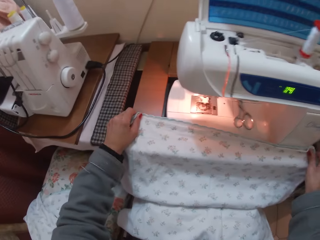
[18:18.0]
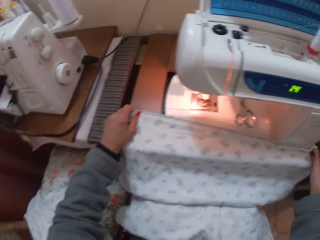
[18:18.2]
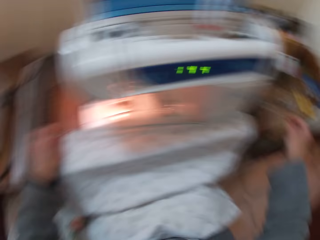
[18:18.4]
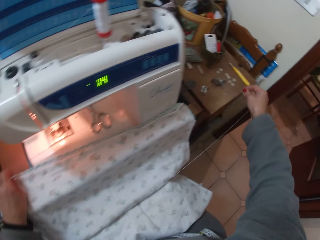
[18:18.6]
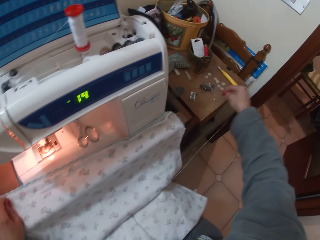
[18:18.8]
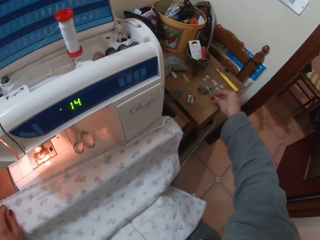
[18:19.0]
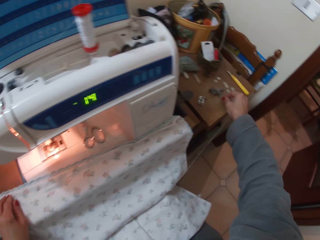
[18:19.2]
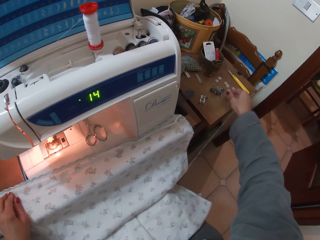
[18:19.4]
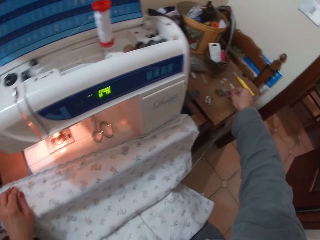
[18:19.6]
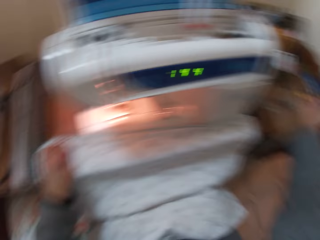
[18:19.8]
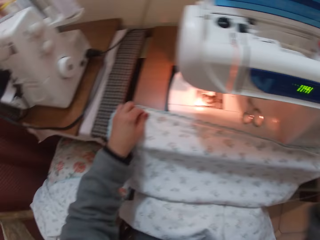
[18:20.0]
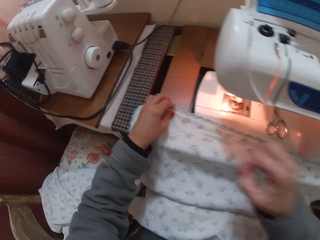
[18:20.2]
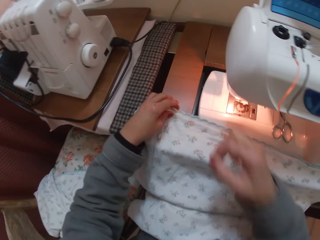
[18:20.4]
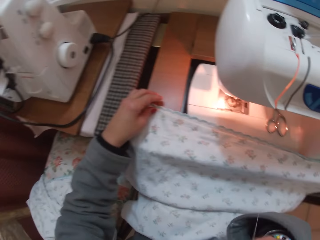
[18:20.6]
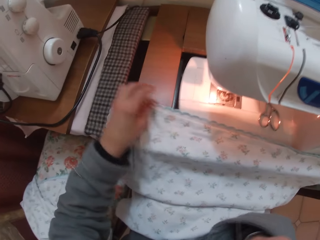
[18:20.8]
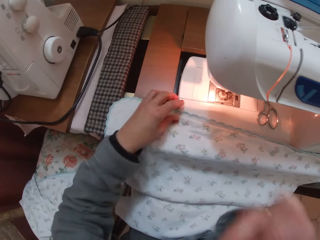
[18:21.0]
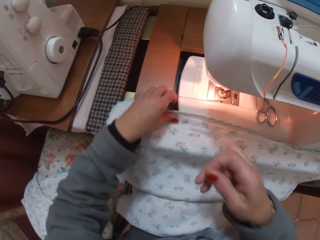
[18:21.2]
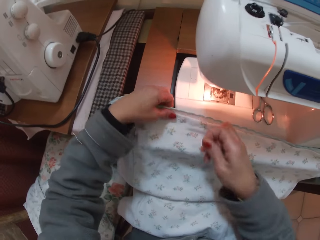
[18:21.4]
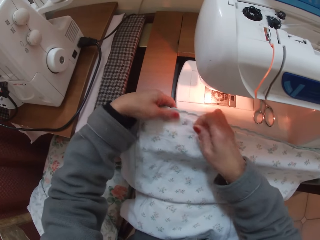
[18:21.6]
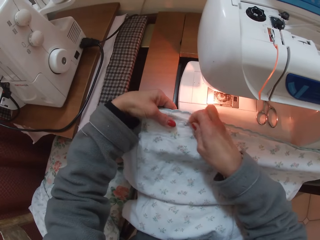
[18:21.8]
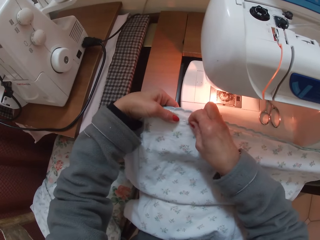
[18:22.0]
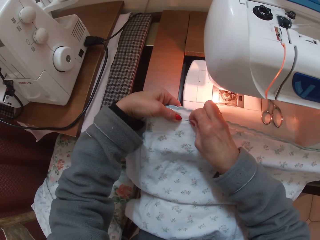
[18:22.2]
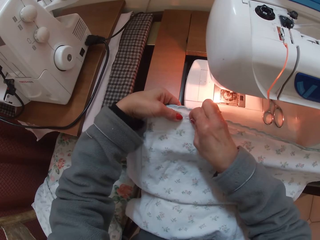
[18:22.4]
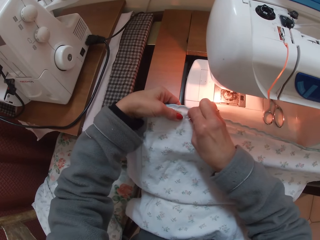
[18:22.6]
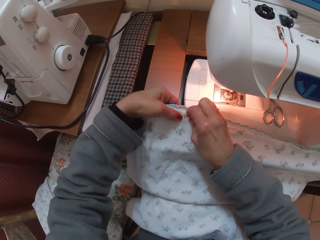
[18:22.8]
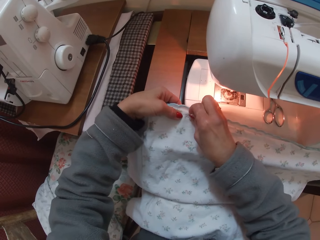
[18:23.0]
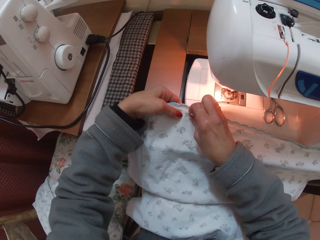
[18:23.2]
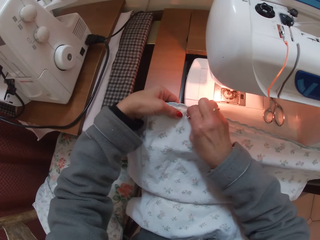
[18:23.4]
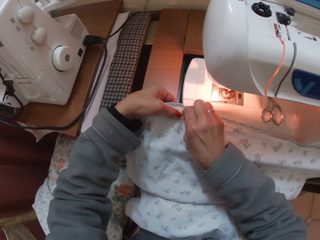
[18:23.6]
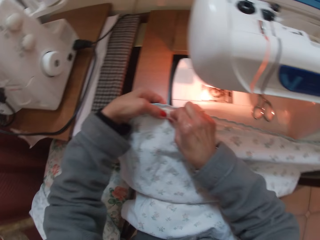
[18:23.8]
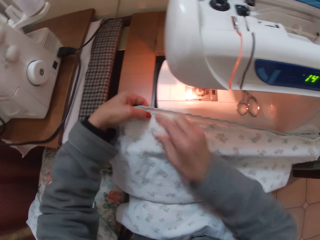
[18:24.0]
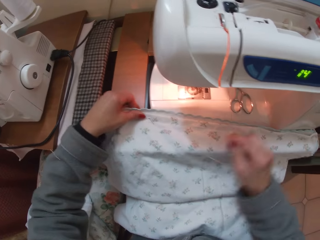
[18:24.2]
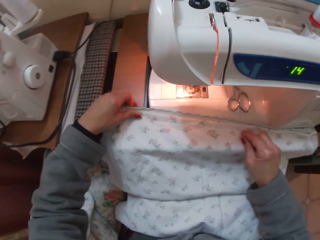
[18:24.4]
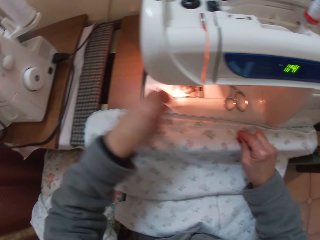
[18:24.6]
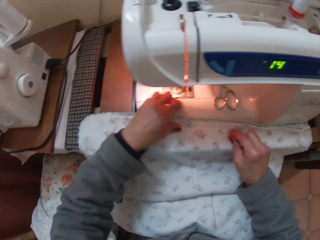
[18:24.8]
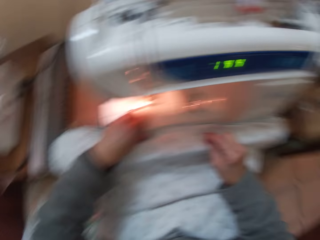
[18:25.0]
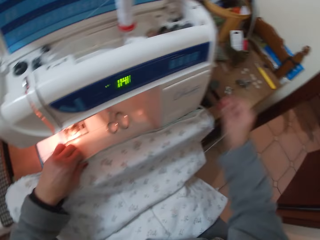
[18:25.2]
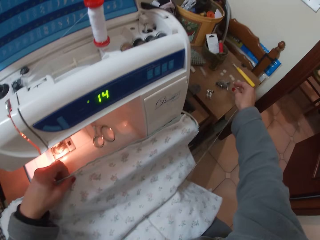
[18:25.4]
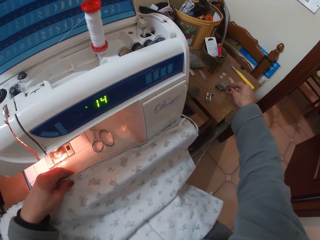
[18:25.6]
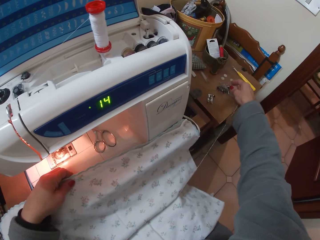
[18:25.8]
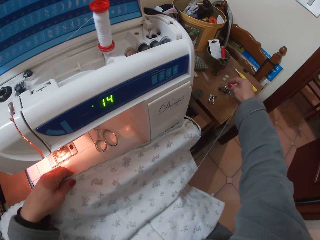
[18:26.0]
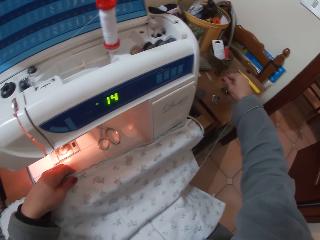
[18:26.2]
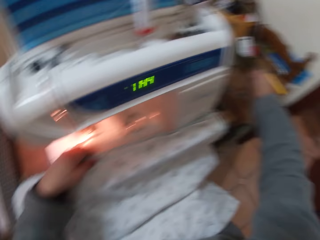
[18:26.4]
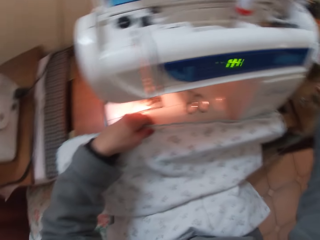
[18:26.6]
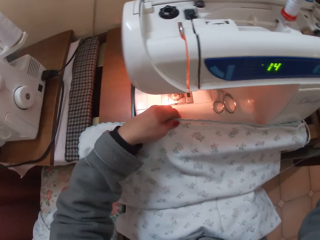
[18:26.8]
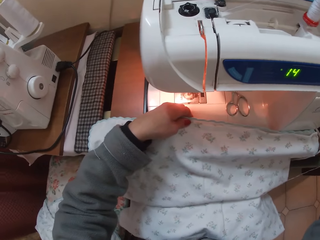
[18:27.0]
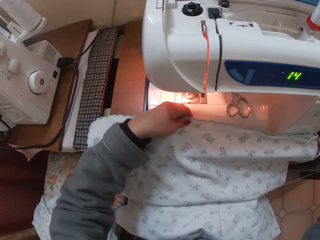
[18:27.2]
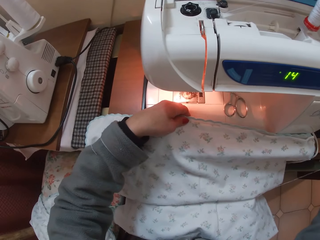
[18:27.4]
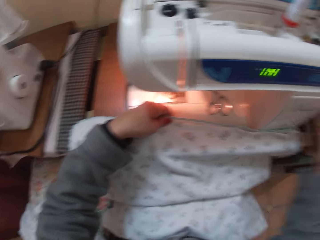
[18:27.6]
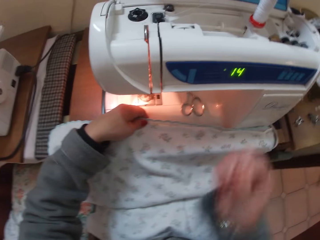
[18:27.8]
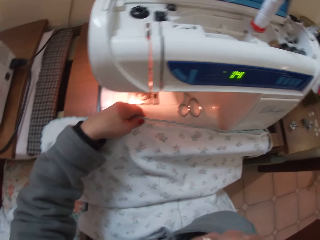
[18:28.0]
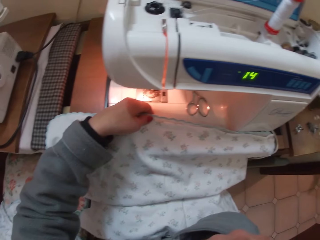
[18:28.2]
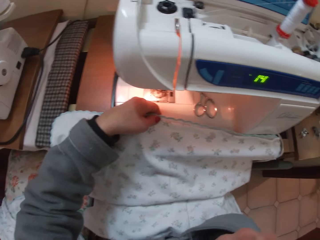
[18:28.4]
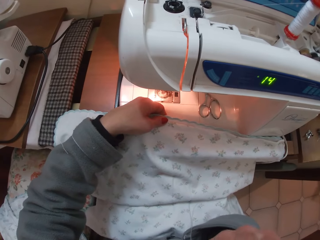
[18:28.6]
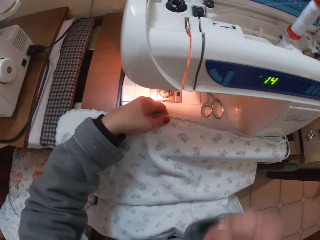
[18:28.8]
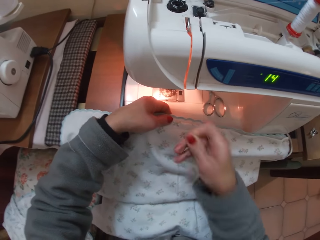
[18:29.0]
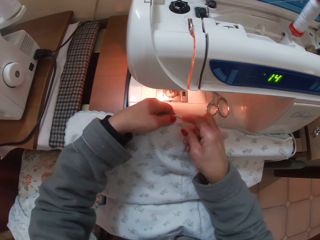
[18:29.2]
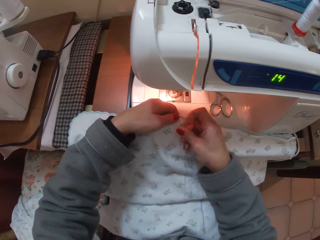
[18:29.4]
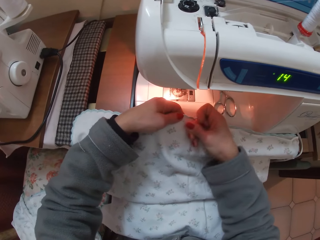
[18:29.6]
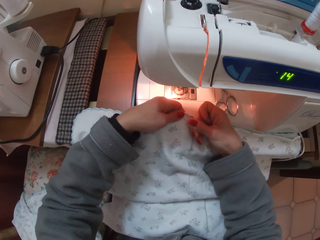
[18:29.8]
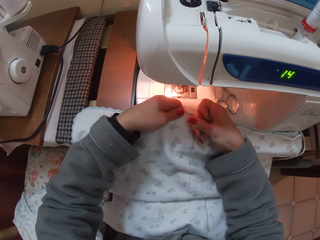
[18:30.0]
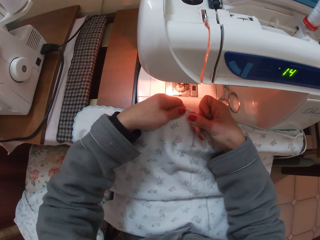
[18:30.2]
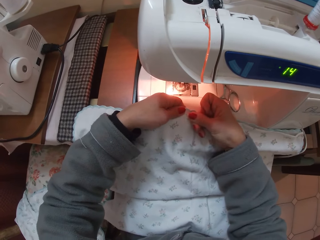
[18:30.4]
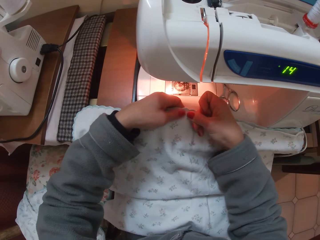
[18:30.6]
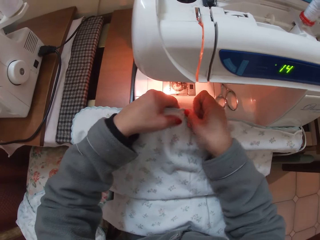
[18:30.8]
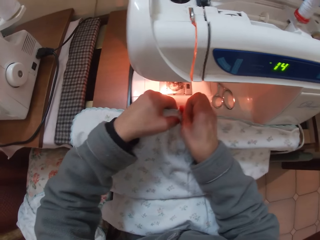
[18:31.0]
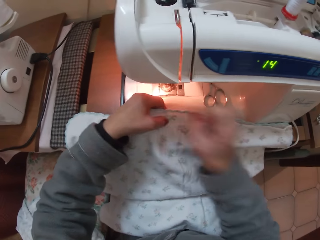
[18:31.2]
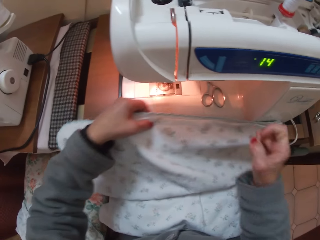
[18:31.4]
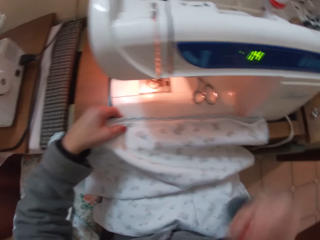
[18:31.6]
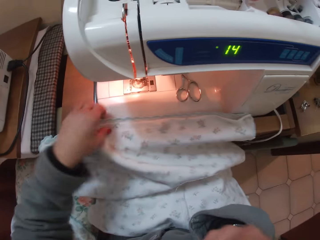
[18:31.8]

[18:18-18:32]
The camera wearer puts the cloth on top of the sewing machine. She picks up a pin from the table. She lifts her right hand with the pin. She moves her left hand on the piece of cloth. She pins the piece of cloth with the pin. She removes her right hand from the piece of cloth. She places her right hand on the piece of cloth. She holds the piece of cloth with her left hand. She stretches her right hand to the right. She picks up a button from the table. She moves her right hand towards the camera. She inserts a pin into the piece of cloth.

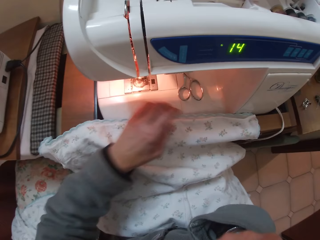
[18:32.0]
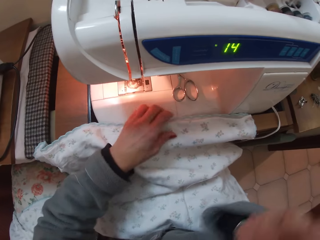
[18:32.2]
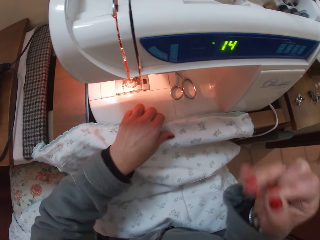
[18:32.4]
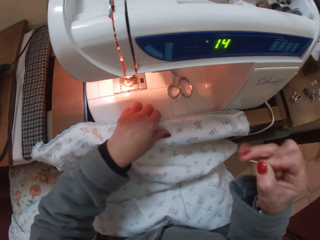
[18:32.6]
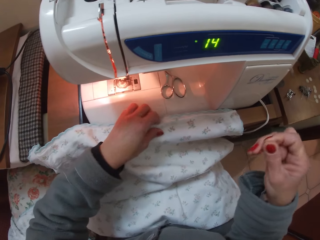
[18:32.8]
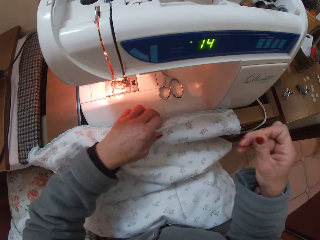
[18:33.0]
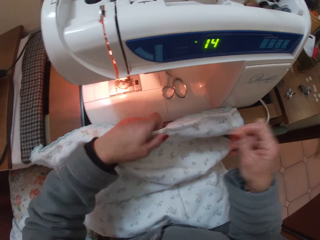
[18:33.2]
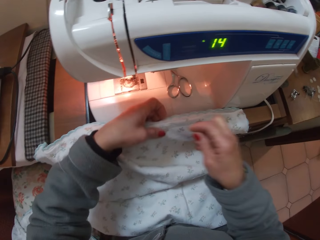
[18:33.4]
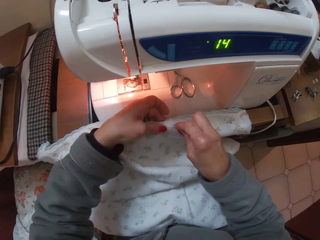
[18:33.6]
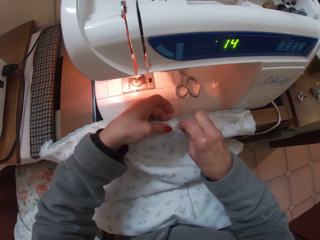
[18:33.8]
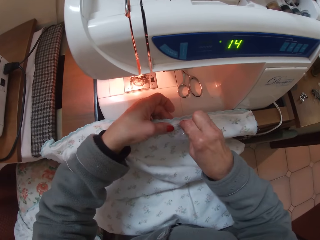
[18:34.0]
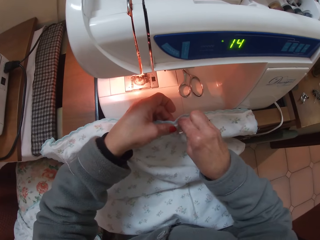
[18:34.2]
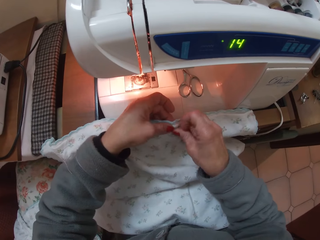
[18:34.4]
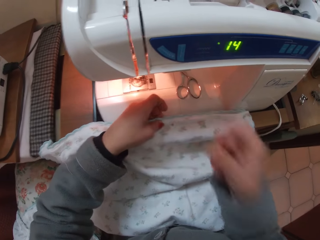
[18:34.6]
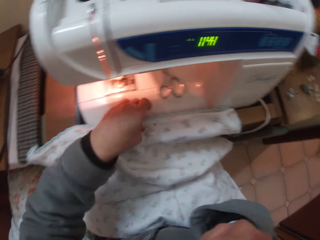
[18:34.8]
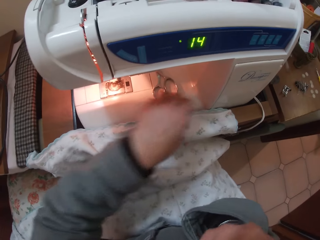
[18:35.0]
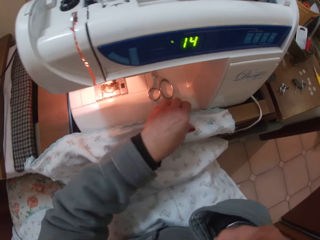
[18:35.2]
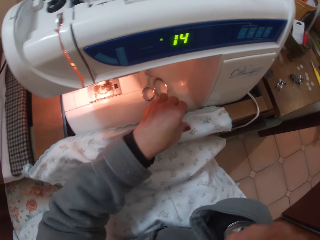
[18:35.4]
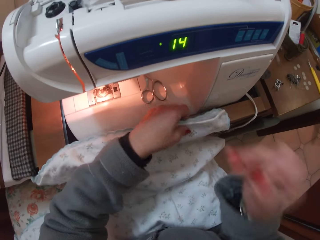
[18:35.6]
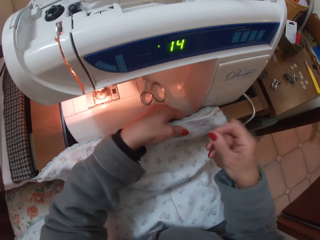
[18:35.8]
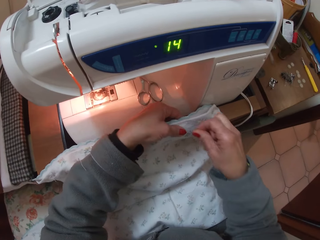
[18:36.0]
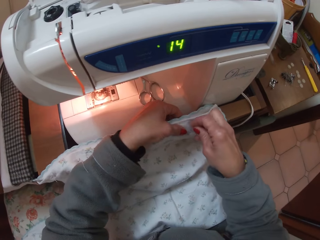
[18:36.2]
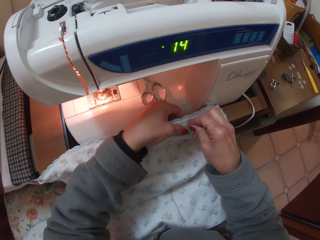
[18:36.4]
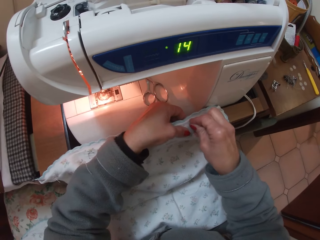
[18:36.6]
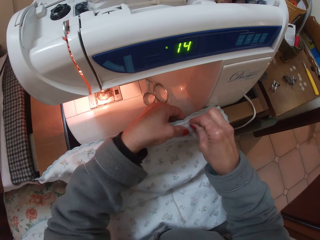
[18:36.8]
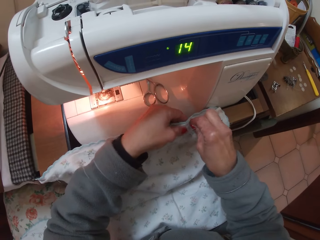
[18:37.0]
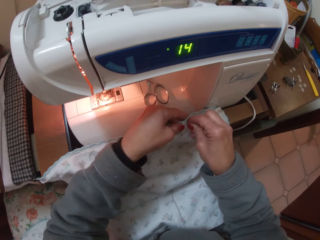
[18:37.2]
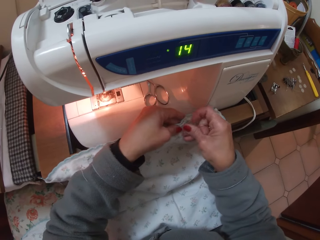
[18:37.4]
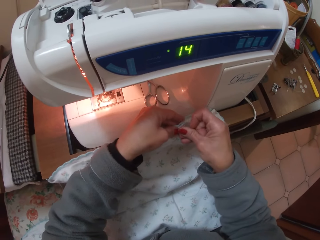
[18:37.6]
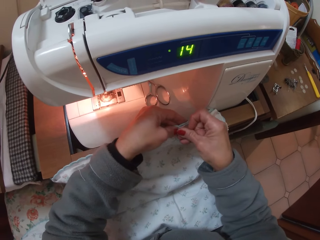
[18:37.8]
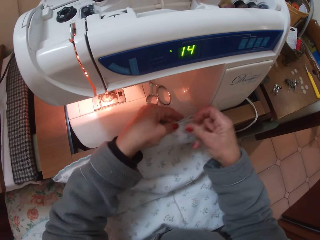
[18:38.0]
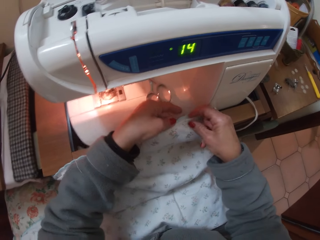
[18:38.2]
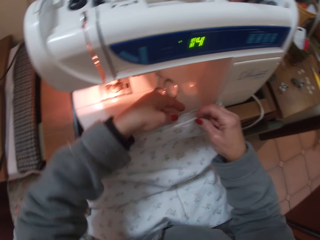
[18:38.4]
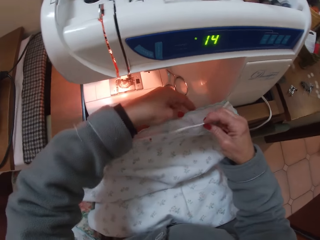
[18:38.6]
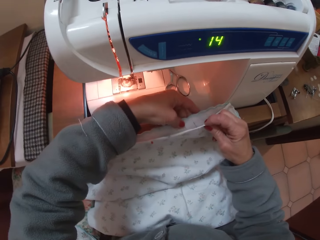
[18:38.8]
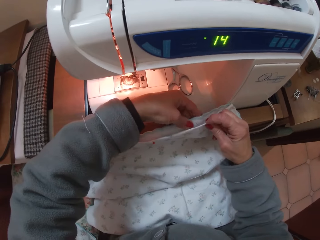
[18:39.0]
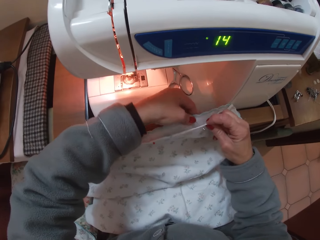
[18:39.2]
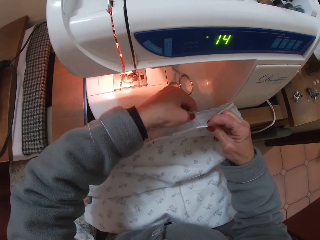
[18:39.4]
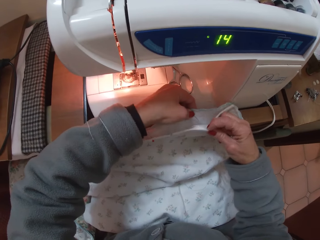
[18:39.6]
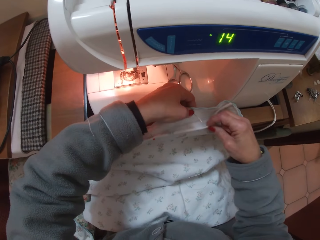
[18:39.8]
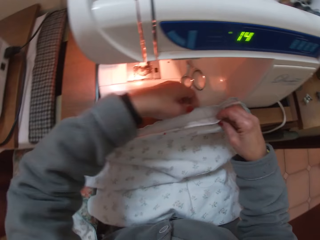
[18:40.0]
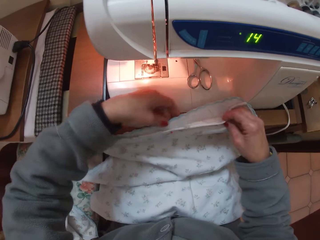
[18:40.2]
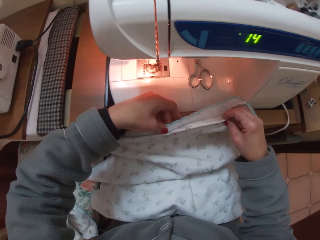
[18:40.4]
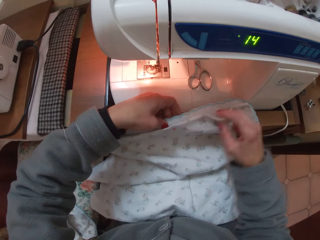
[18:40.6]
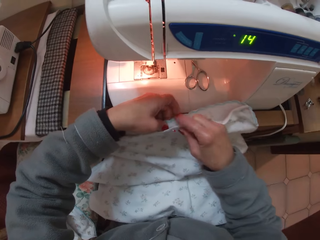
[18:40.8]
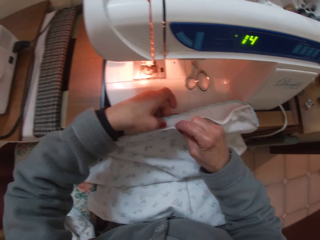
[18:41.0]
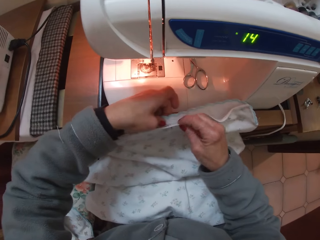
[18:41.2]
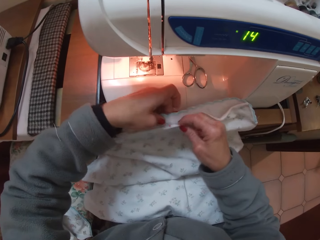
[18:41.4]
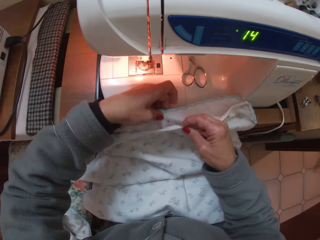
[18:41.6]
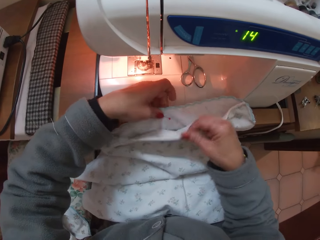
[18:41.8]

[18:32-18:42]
The camera wearer lifts up her right hand from the piece of cloth. She moves her left hand on the piece of cloth. She holds pins in her right hand. She pins the piece of cloth with the pin. She lifts up her right hand. She holds the piece of cloth with her left hand. She lowers her right hand. She pins the piece of cloth with a pin. She removes pins from the piece of cloth. She adjusts the needles on the inside part of the cloth.
